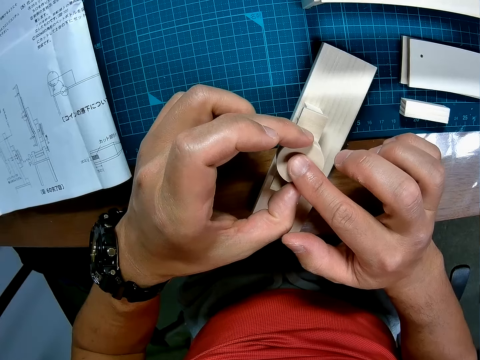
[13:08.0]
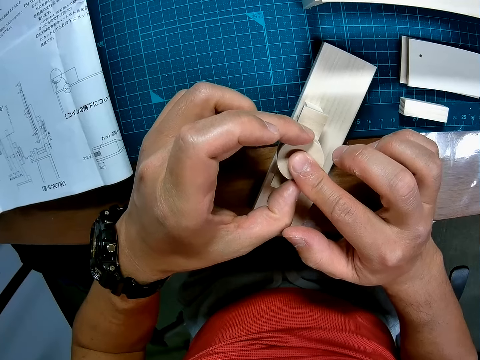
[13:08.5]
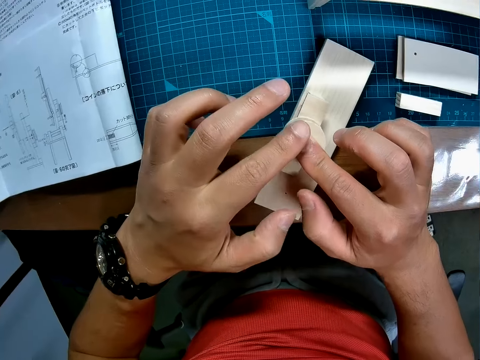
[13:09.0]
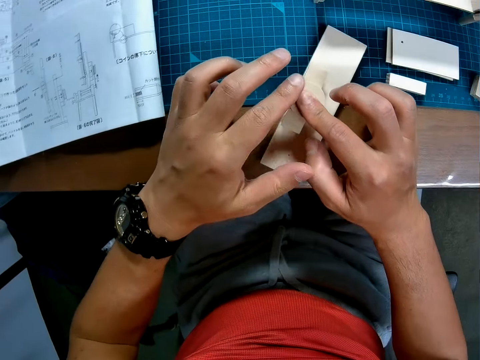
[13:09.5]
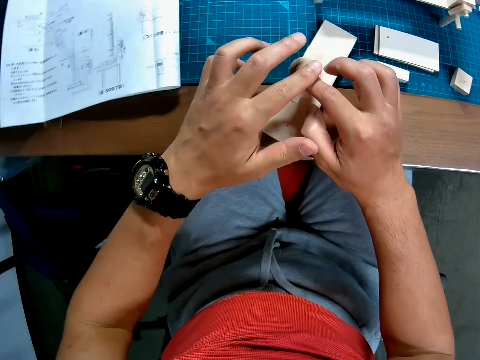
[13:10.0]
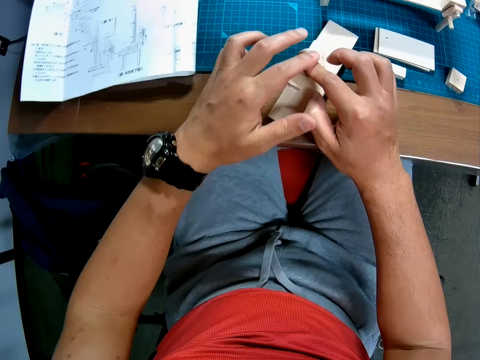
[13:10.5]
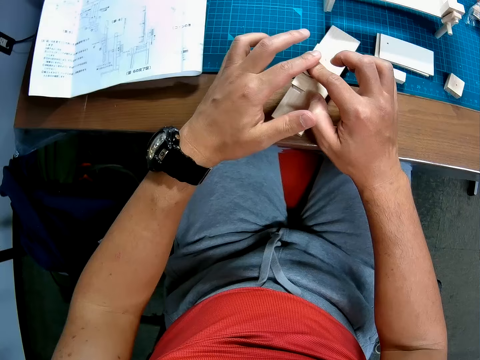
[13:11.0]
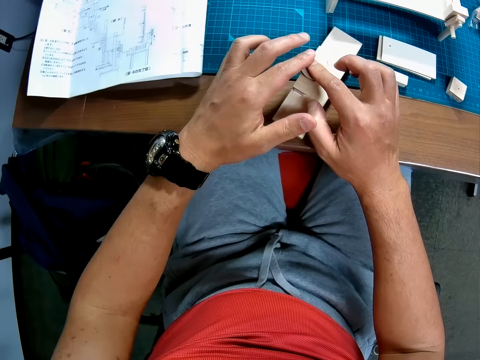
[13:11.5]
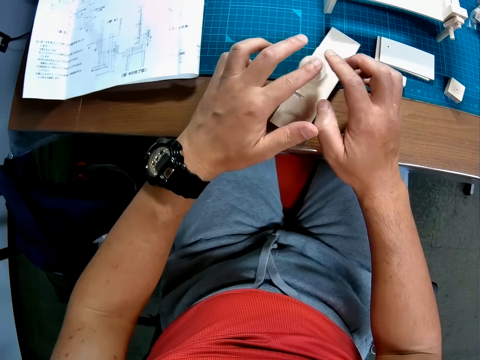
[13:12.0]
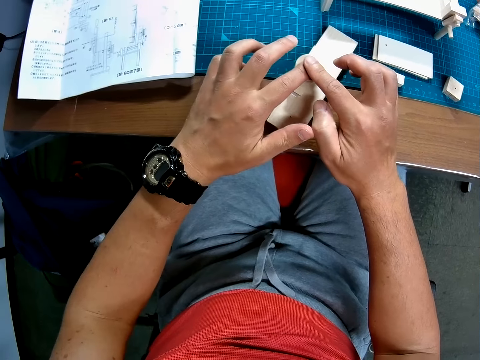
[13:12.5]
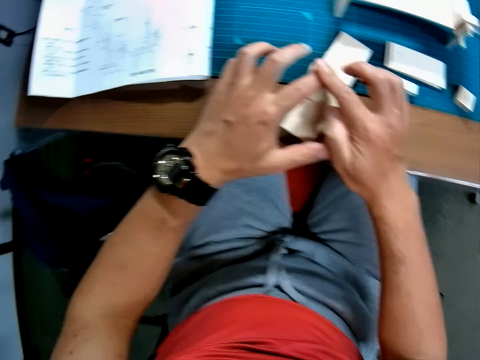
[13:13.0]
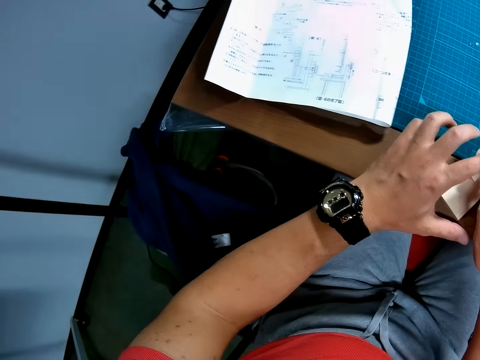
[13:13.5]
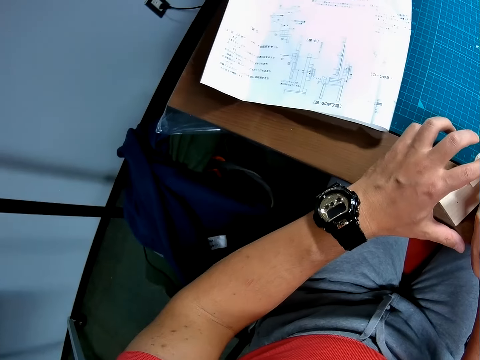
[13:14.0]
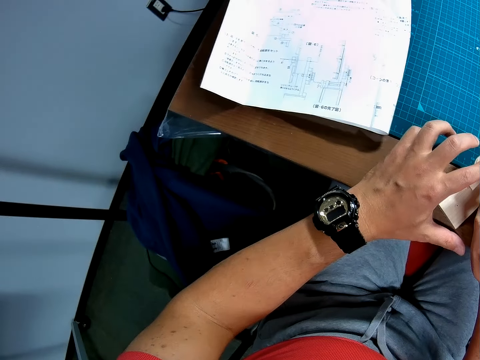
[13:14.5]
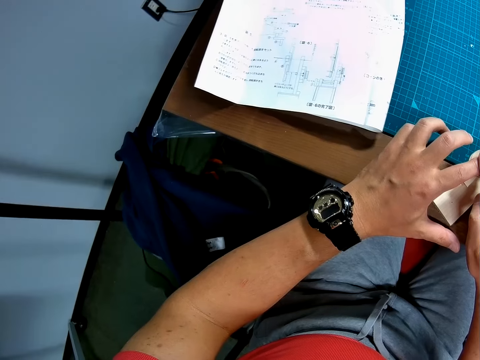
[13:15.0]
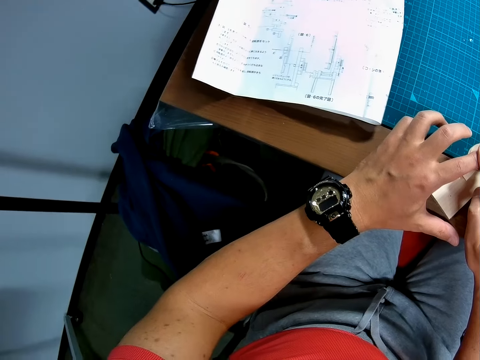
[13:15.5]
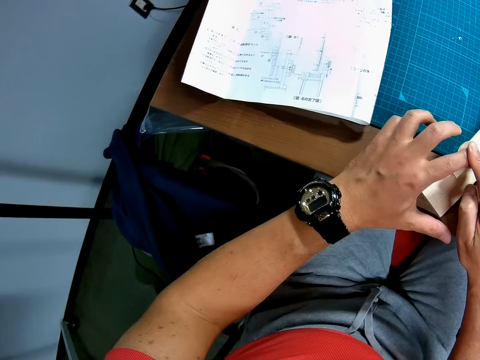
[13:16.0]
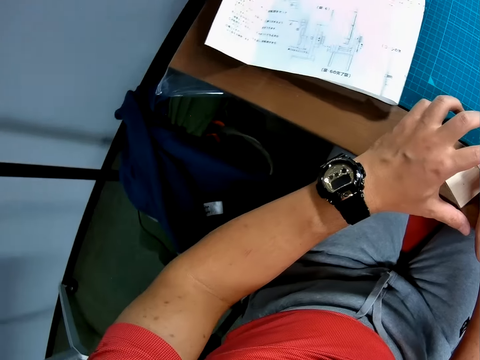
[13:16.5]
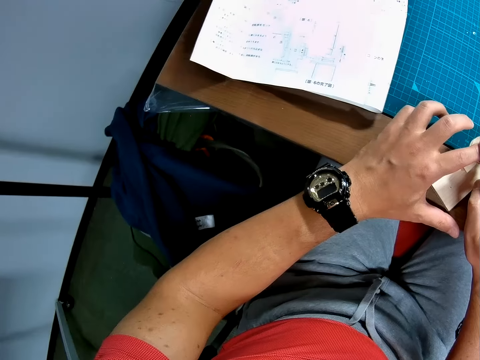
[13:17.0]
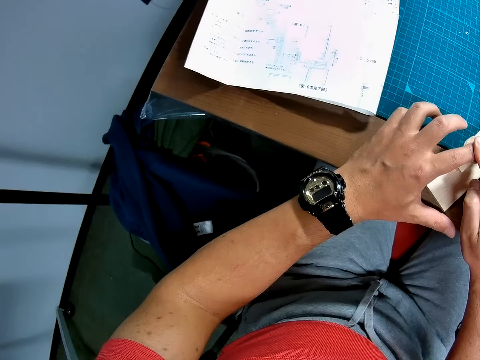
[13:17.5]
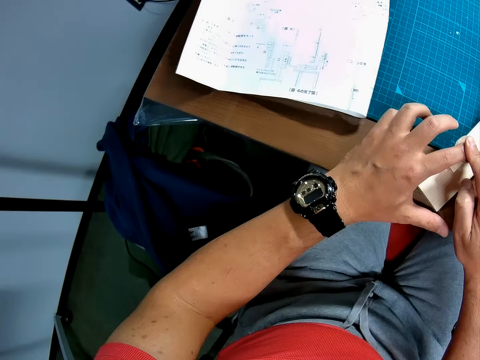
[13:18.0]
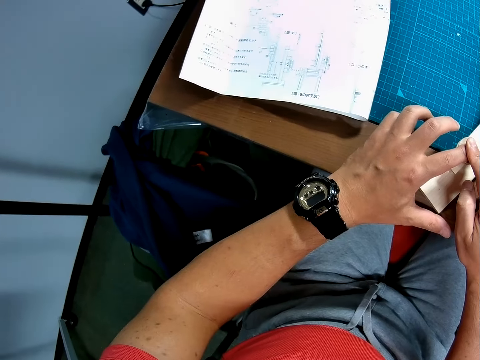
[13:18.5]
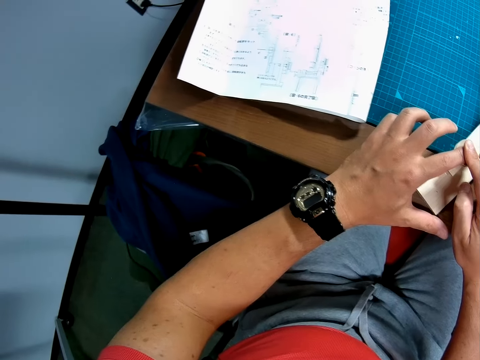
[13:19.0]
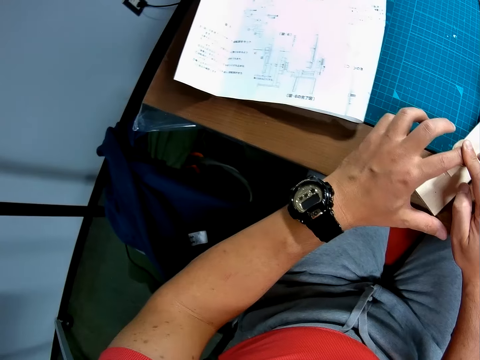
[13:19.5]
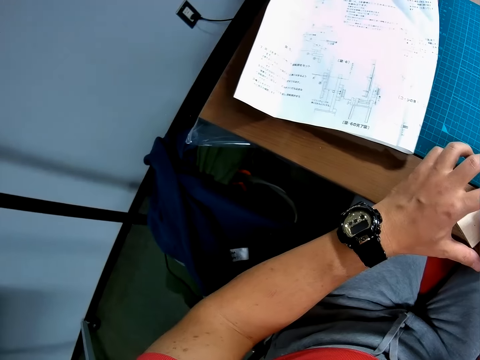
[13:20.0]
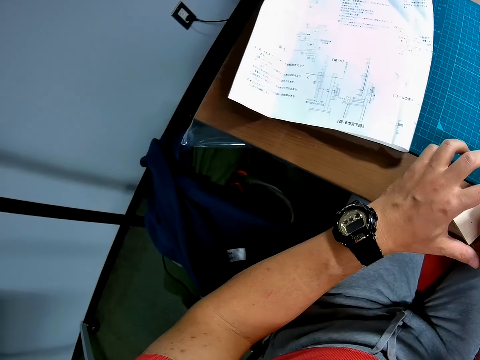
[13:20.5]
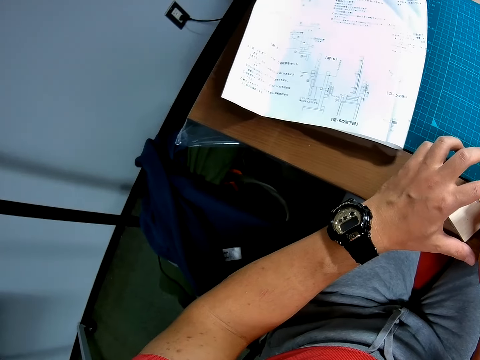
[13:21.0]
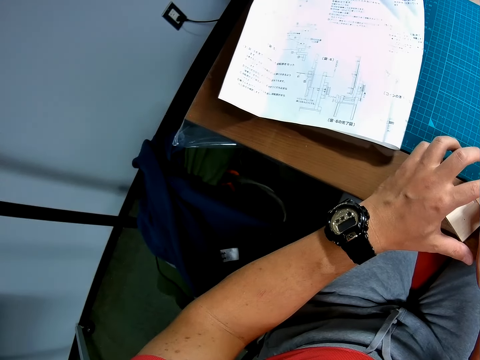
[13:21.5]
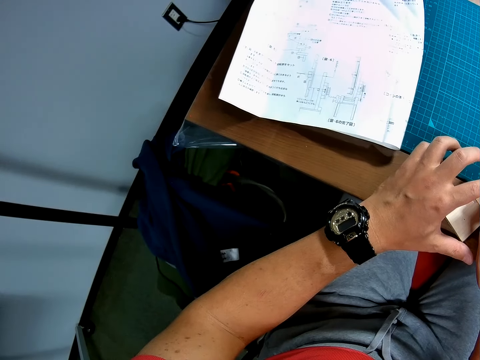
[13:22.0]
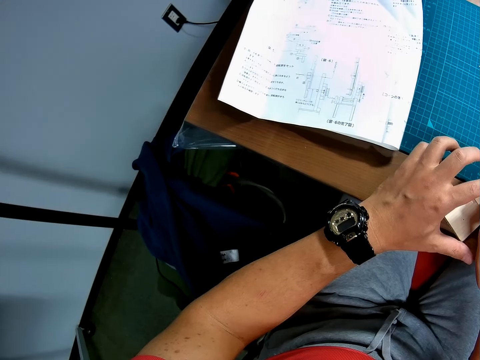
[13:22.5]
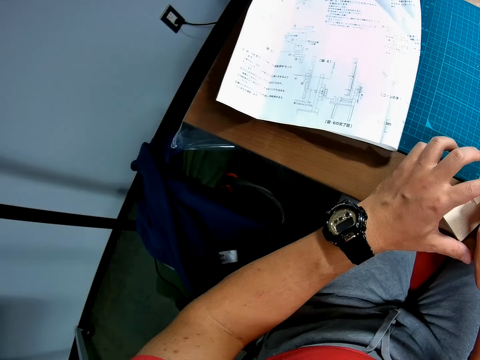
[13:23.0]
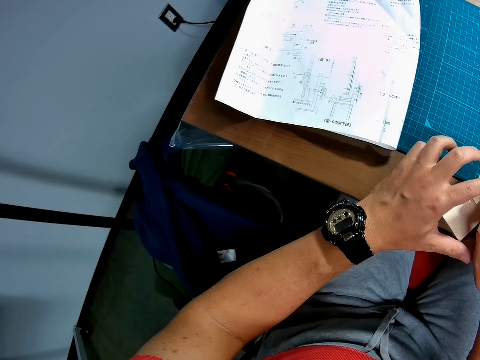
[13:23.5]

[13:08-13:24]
The camera wearer presses the circular piece onto the small rod in the wooden assembly. They read the blueprint. They look around. They stare at the woodcrafts. They hold the woodcraft.

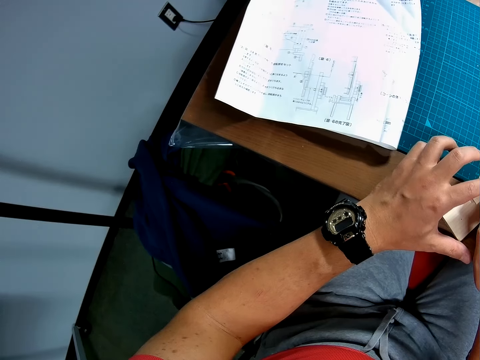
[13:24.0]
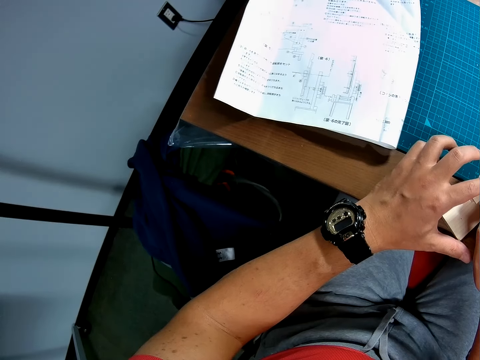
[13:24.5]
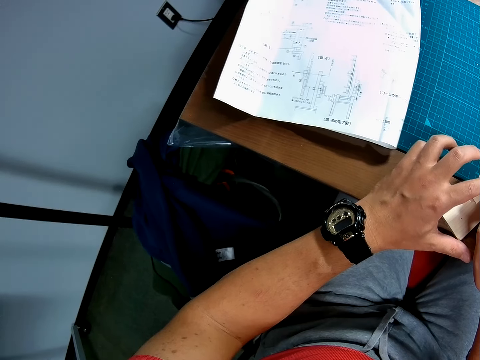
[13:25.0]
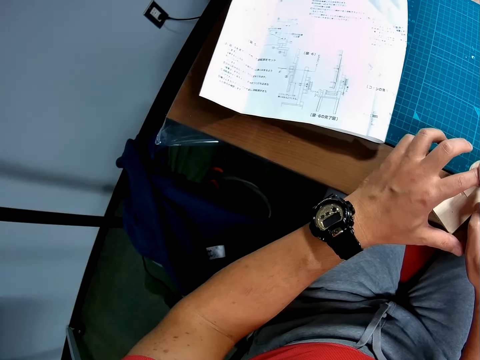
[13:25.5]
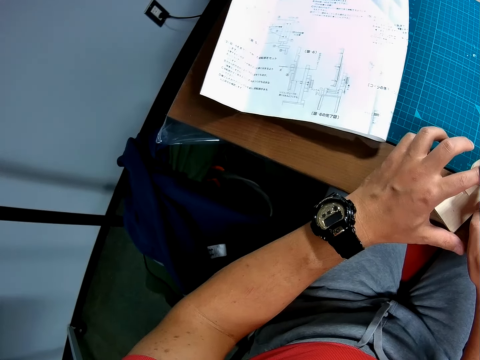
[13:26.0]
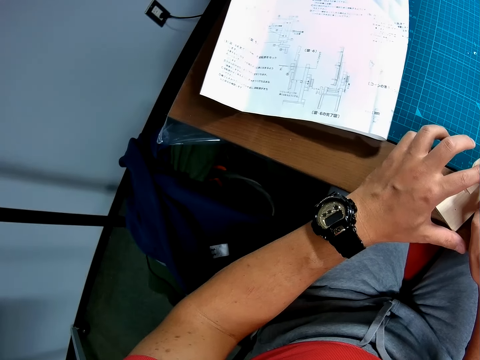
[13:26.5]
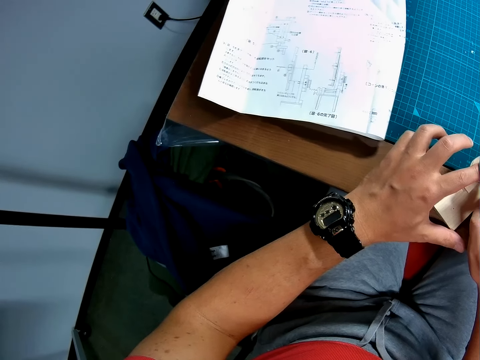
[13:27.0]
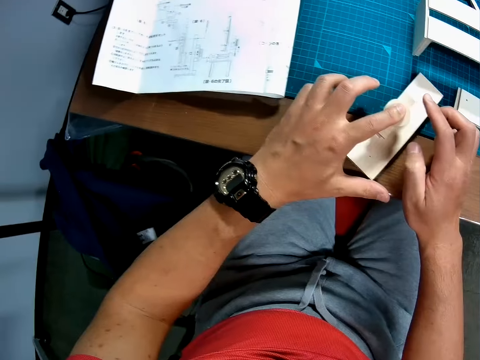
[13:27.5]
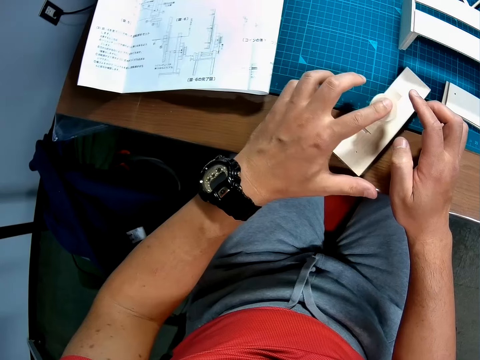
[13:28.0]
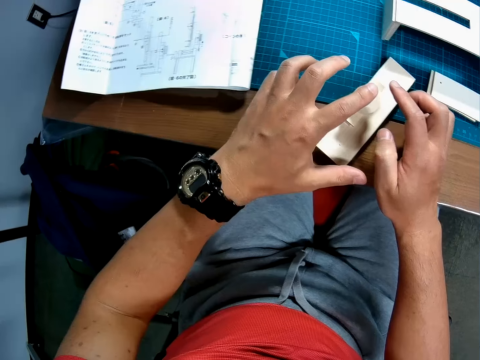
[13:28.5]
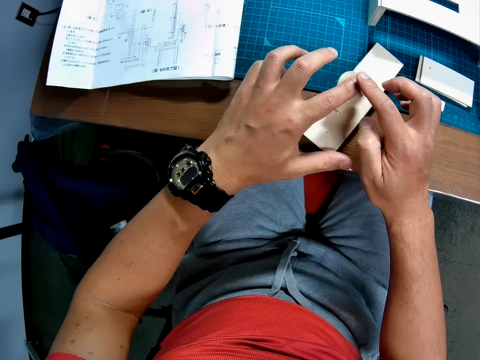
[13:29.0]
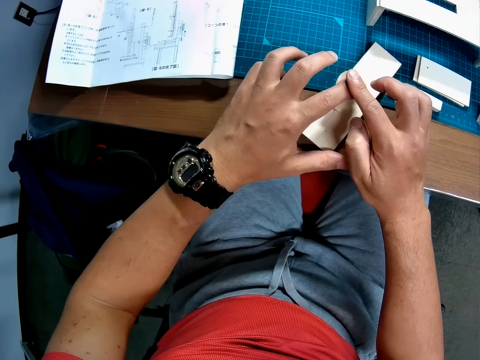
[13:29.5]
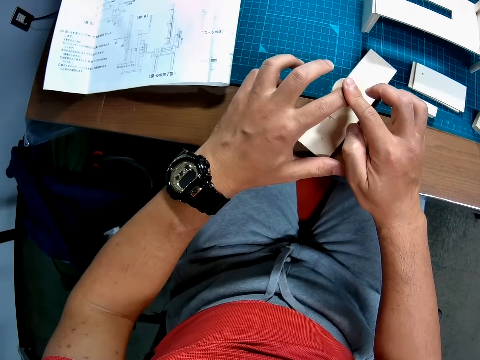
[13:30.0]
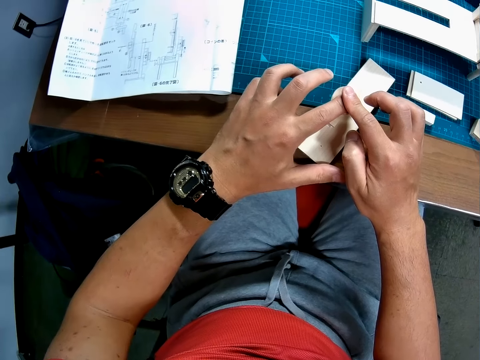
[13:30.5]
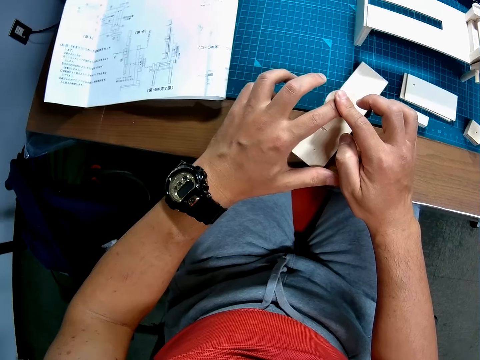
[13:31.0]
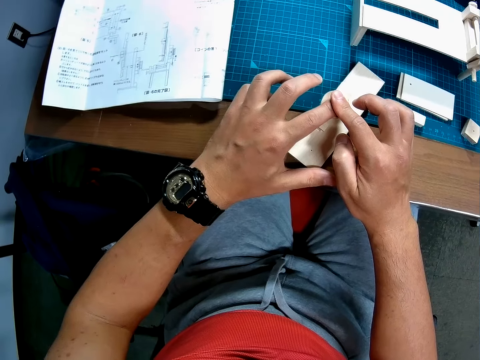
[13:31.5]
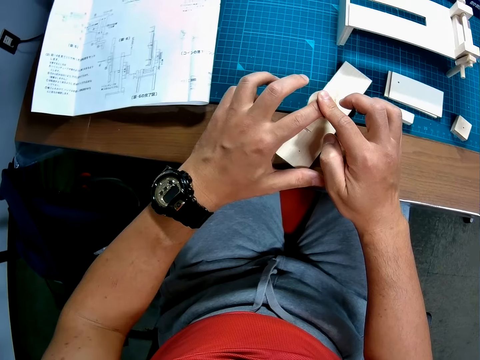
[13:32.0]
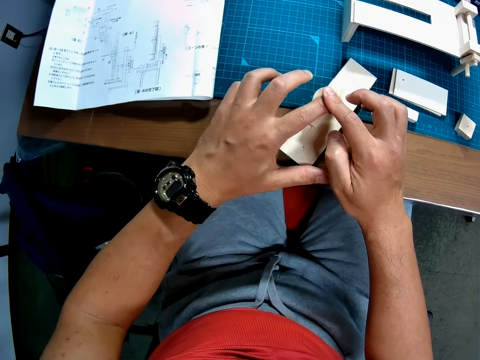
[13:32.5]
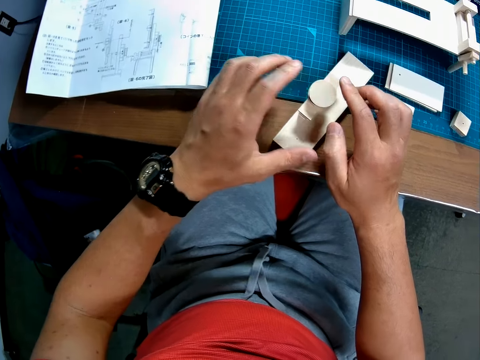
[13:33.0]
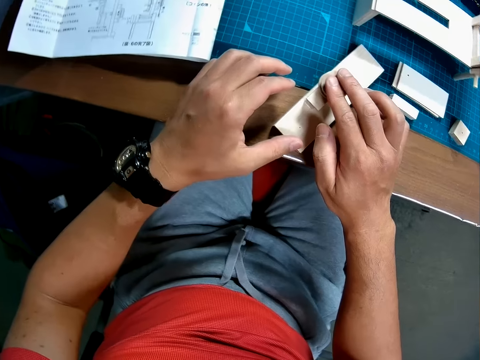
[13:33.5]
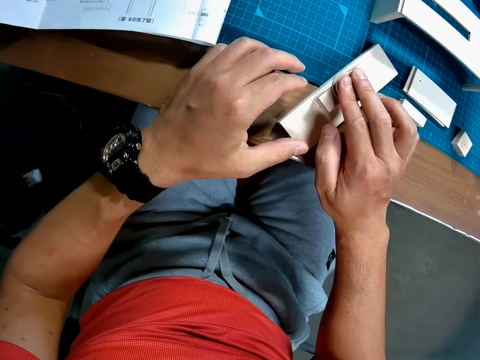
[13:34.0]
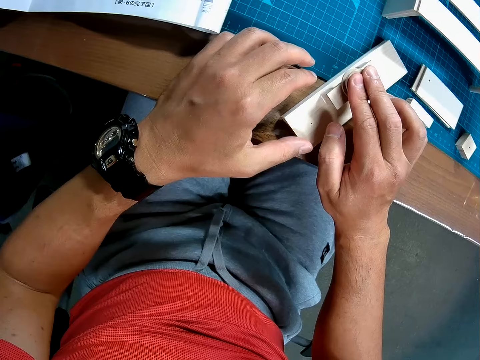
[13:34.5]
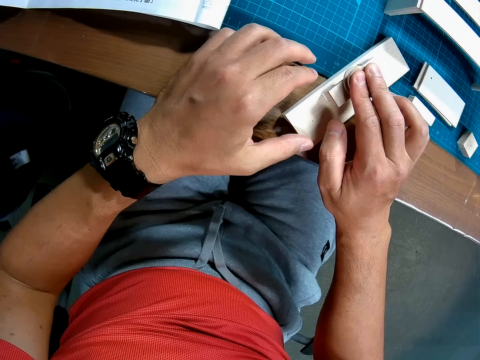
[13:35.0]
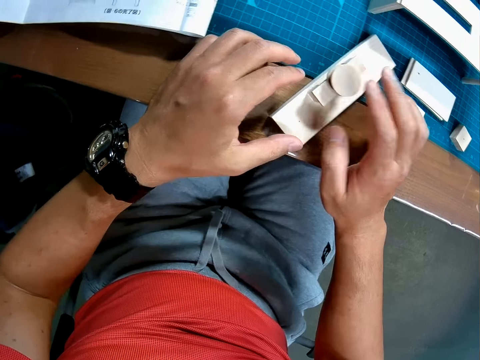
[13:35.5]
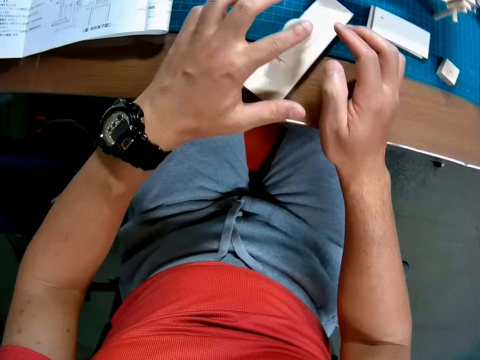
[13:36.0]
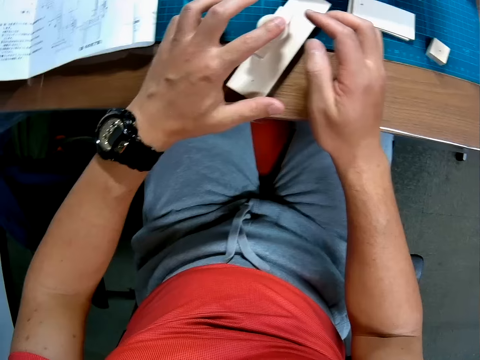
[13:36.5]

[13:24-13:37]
The camera wearer presses the circular piece onto the small rod in the wooden assembly. They remove the fingers from the woodcraft. They hold the woodcraft. They remove the fingers from the woodcraft.
